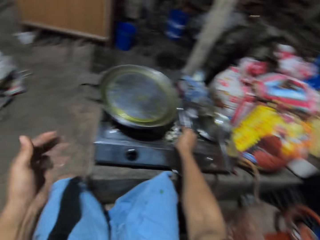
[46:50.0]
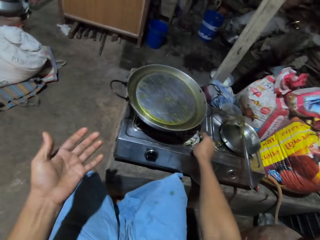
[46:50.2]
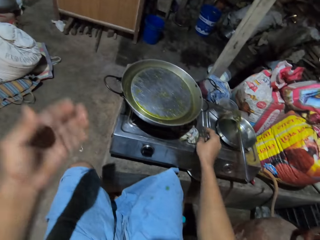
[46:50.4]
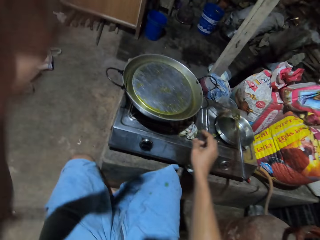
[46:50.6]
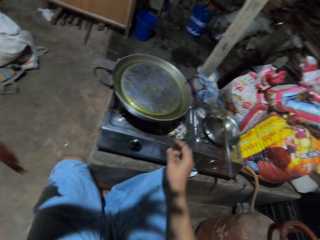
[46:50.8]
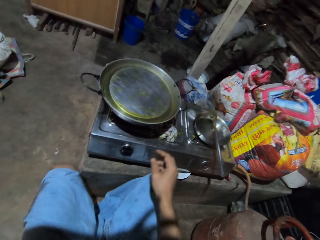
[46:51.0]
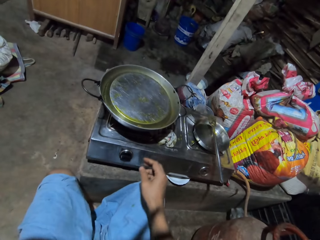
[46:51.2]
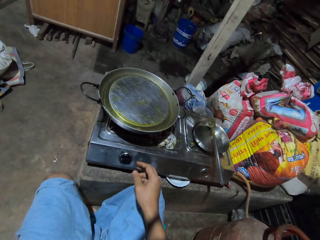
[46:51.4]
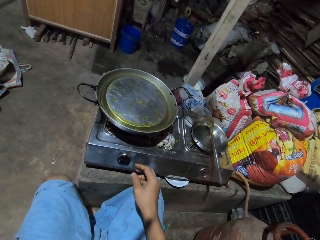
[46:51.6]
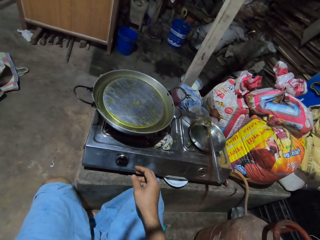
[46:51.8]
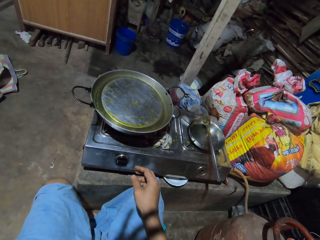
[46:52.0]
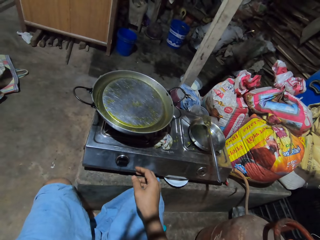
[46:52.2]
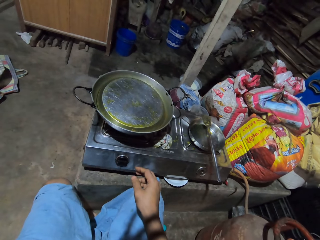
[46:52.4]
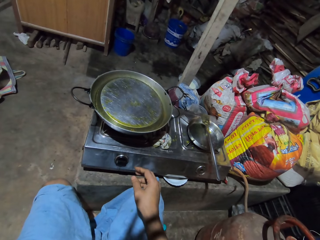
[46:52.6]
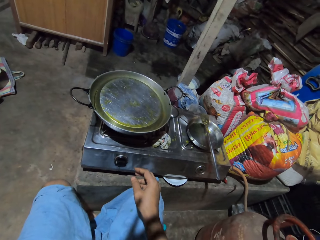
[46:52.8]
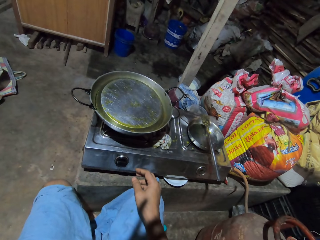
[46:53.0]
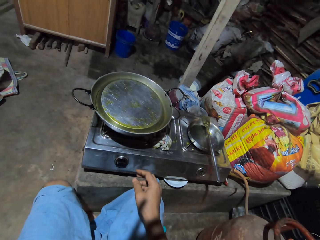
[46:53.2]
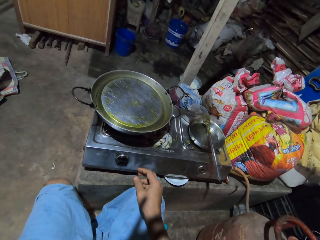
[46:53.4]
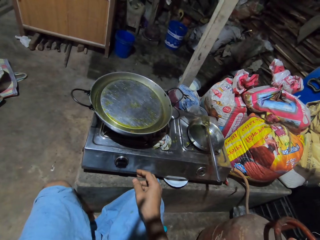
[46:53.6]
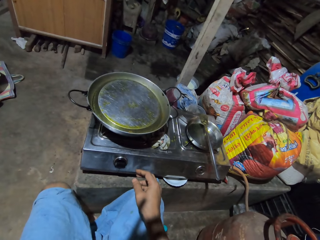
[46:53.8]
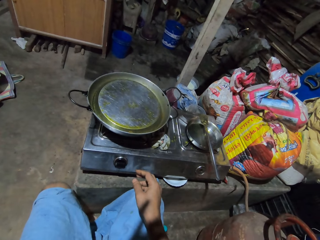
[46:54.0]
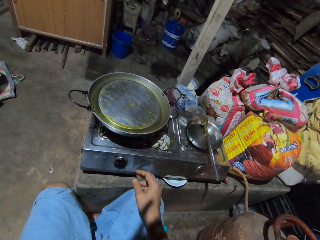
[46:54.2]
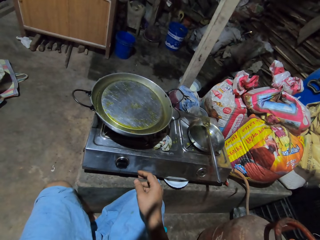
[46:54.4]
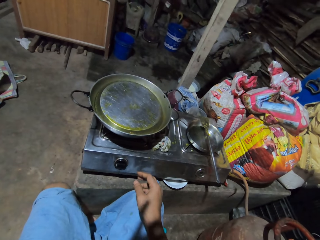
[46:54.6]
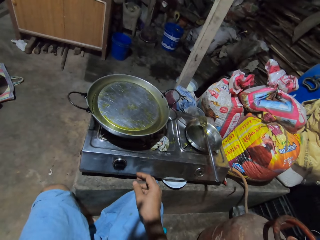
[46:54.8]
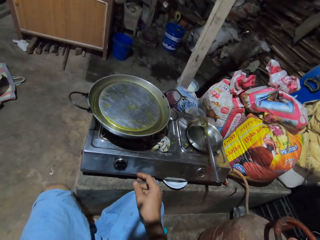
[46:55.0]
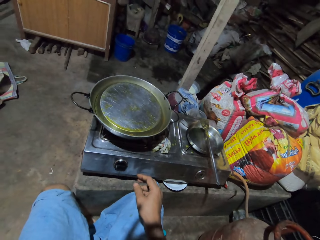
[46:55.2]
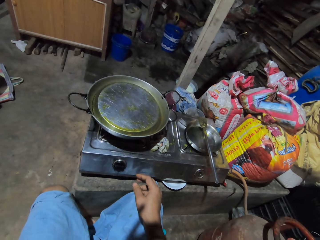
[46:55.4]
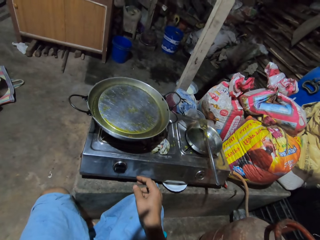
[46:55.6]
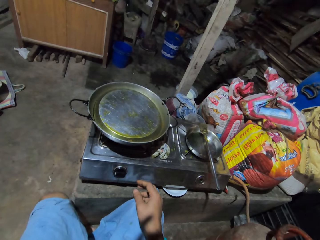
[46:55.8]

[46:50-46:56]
The camera wearer looks at the hand and places pieces of paper on the gas cooker surface or cooking gas. They raise the hand. They look at the cooking gas.
